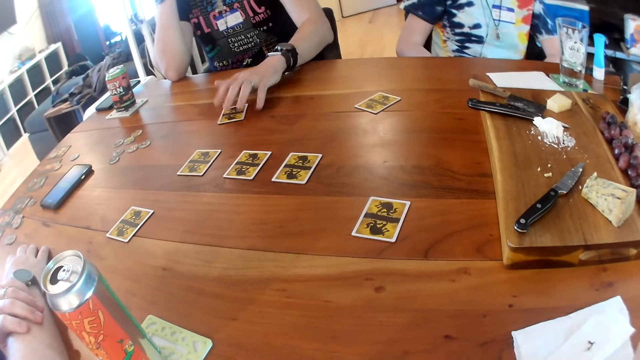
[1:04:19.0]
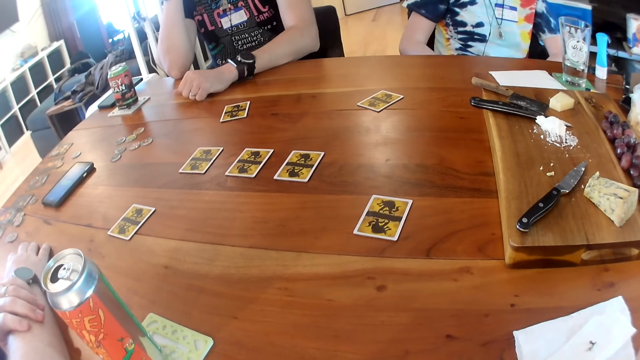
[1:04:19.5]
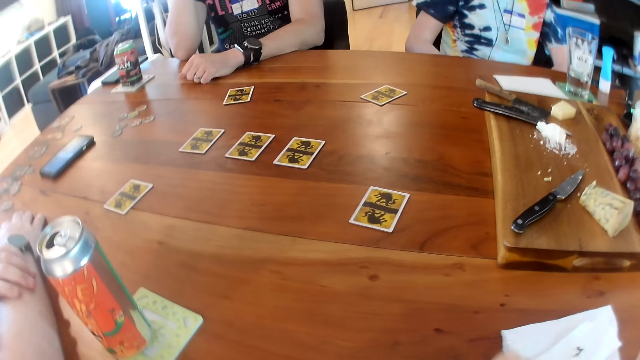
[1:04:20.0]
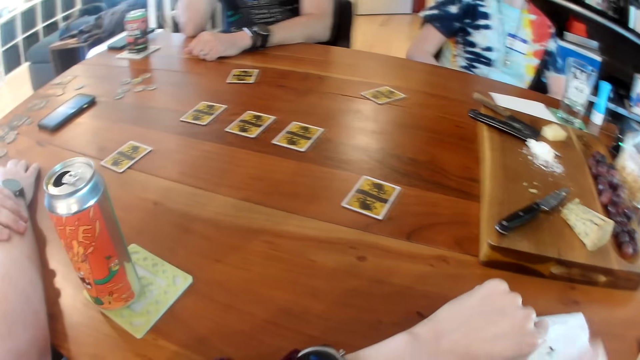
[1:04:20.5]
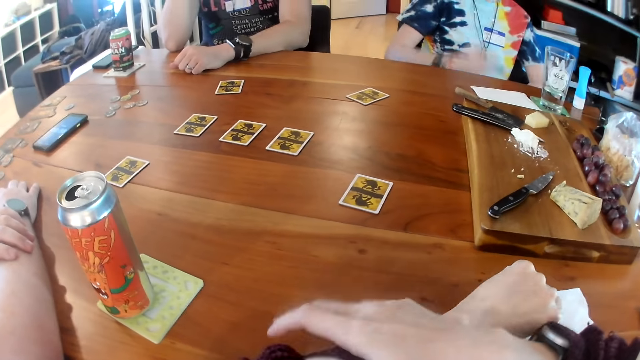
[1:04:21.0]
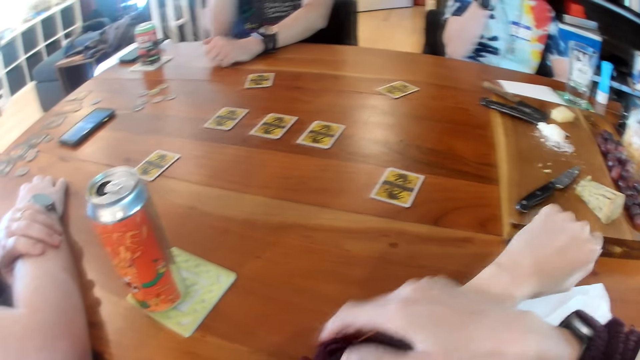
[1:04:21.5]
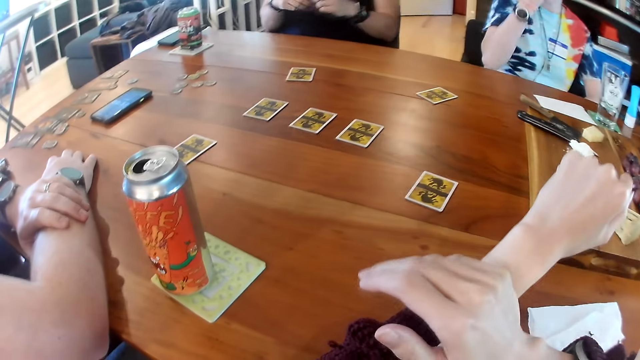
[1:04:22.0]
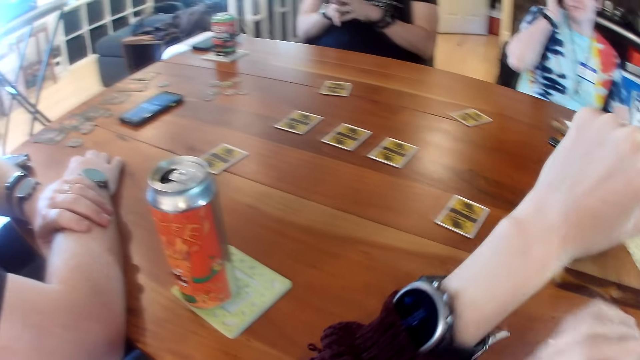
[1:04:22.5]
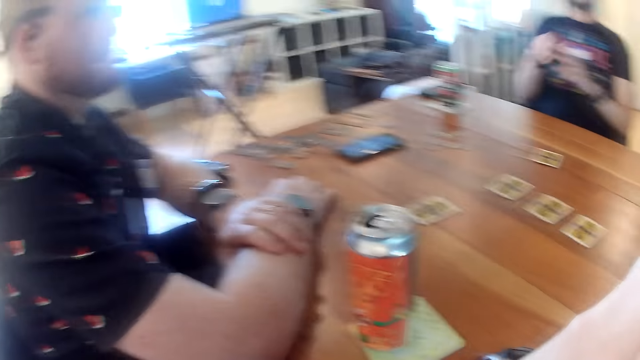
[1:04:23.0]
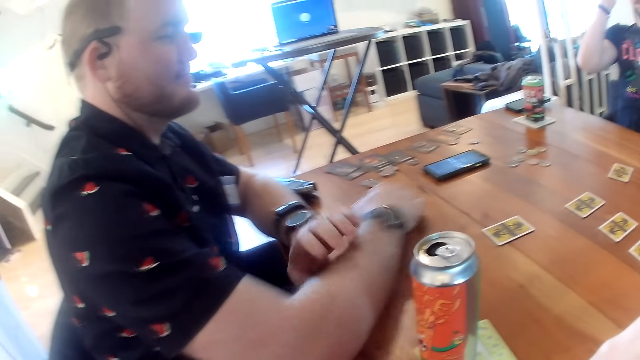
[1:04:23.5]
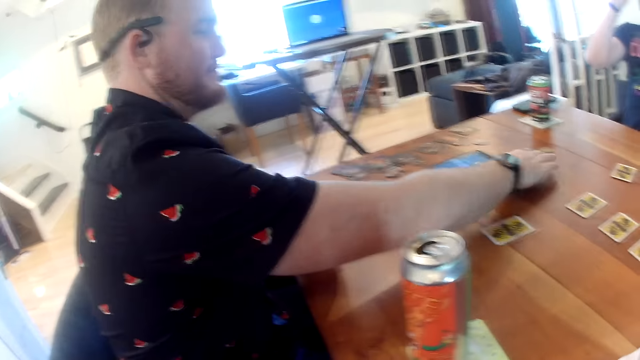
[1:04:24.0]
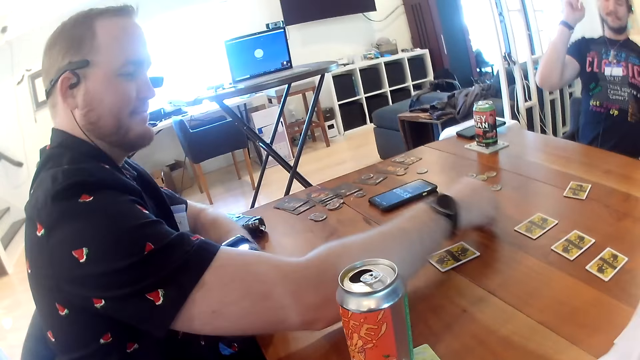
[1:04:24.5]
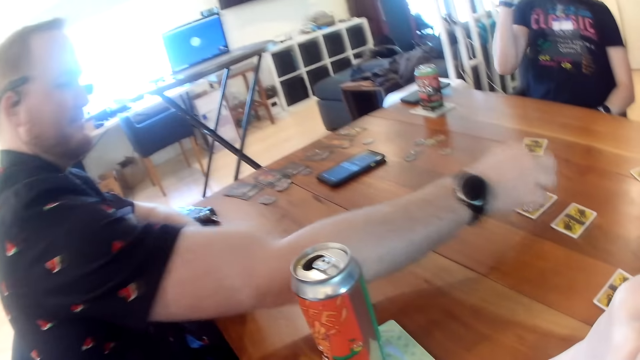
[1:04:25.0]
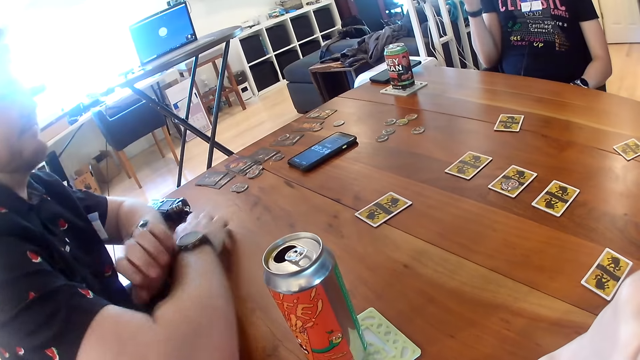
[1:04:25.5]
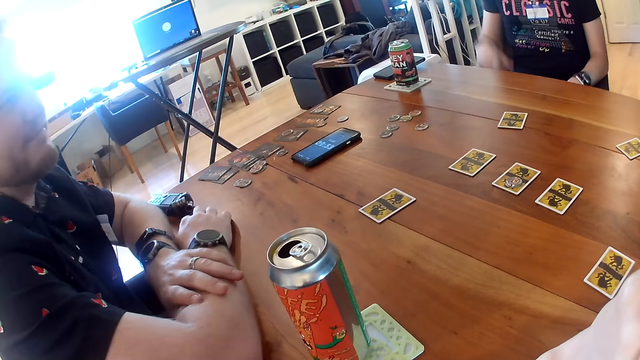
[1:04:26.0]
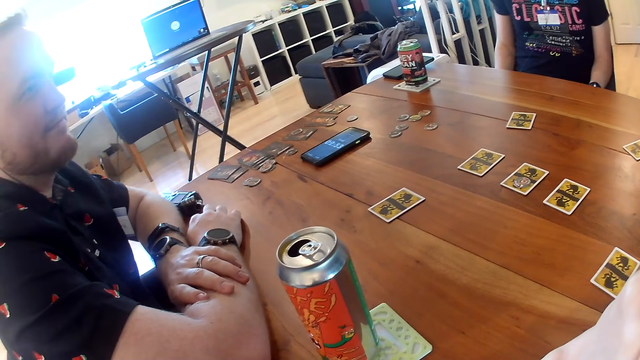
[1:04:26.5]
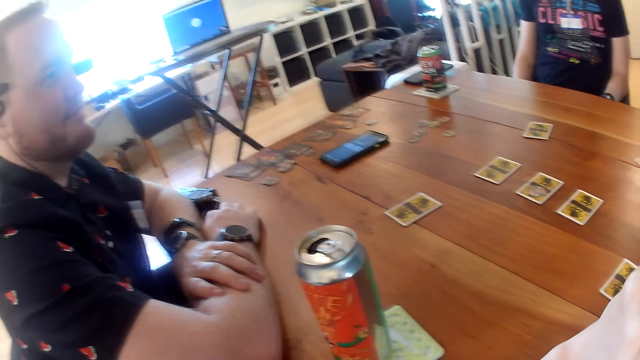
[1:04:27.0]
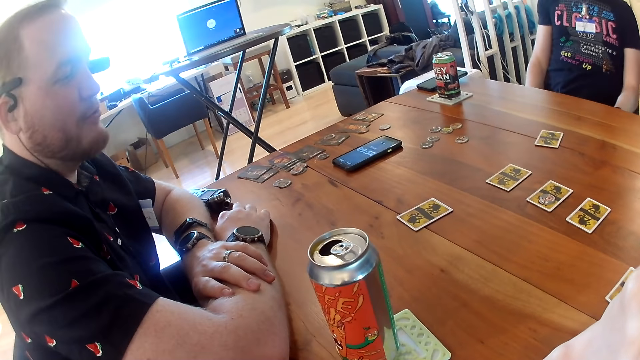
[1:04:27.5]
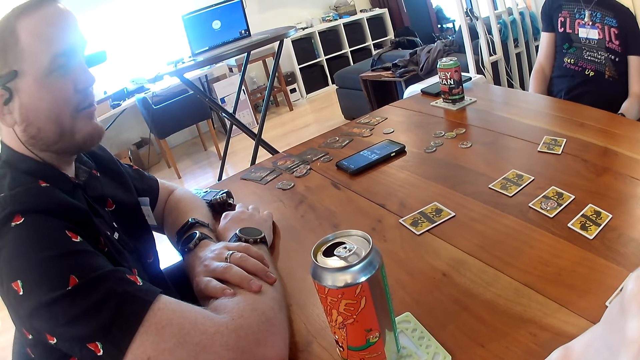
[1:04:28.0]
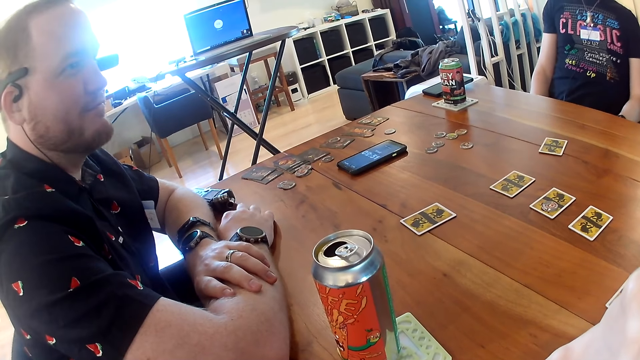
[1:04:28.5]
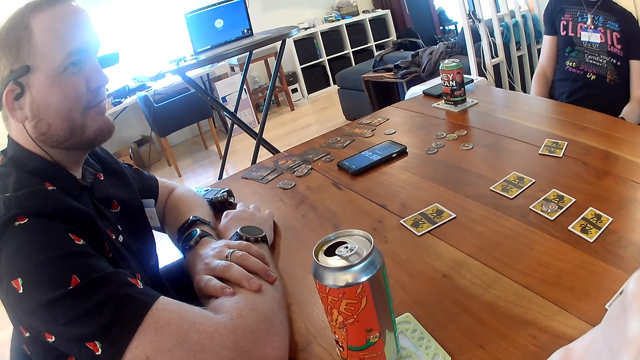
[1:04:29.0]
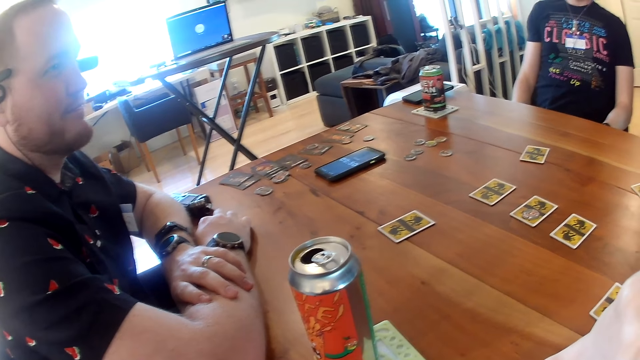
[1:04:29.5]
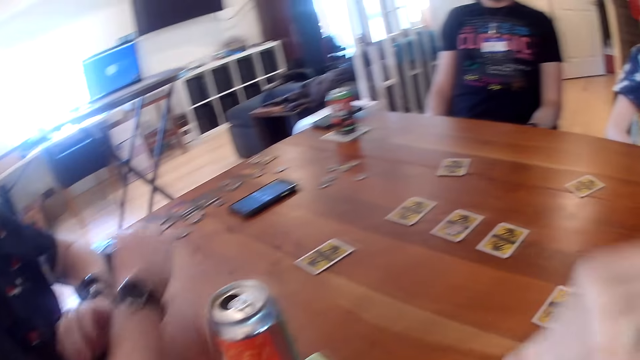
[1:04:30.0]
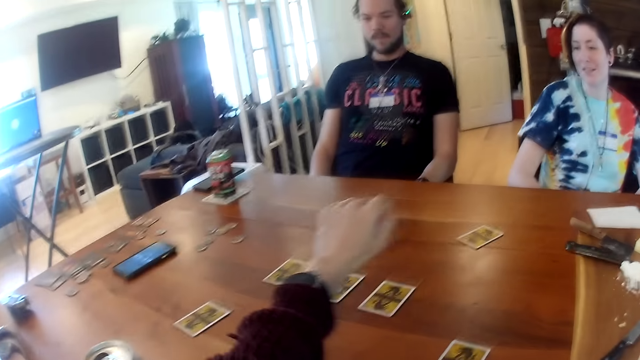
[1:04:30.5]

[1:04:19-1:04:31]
The camera wearer looks at the cards on the table. They interact with a man. They look at the man. The man picks a token or coin from the table with his right hand. He drops the token on the card on the table with his right hand. The camera wearer looks at the man. The man converses with the camera wearer.

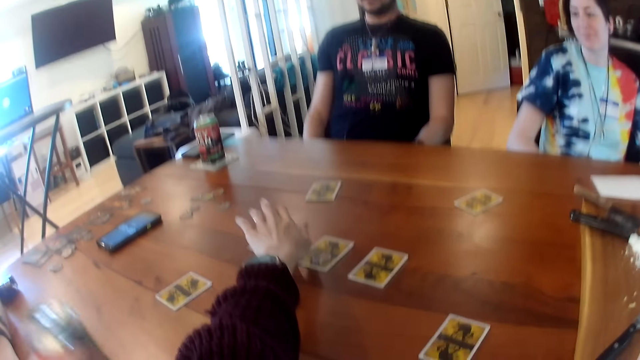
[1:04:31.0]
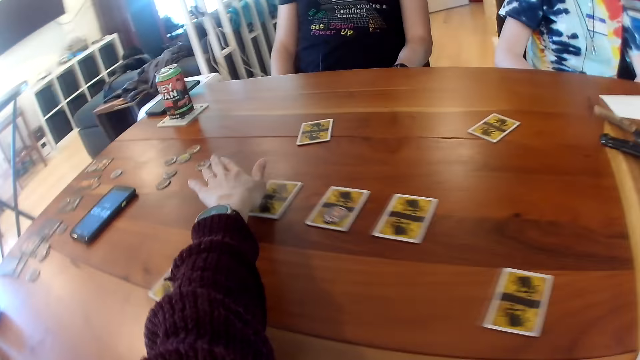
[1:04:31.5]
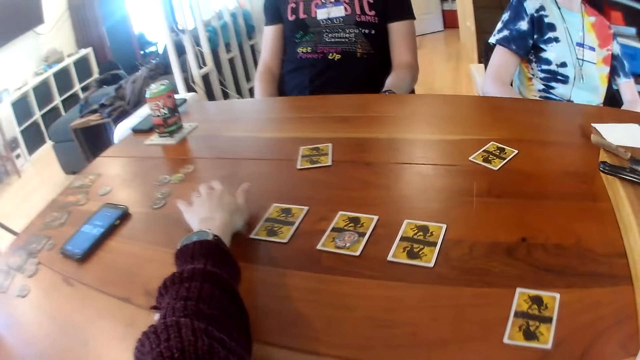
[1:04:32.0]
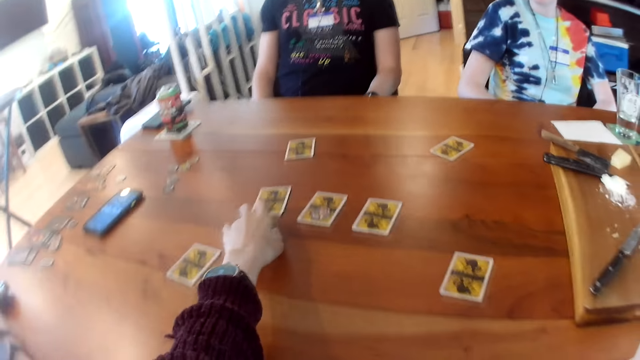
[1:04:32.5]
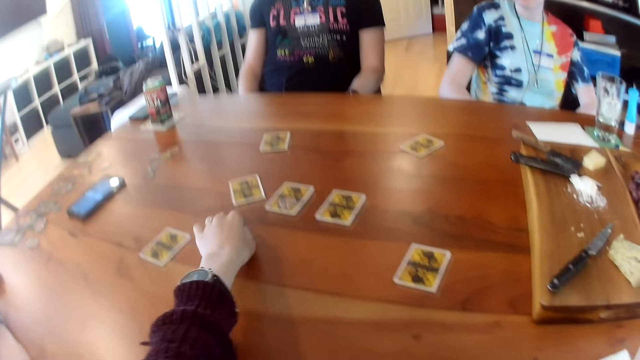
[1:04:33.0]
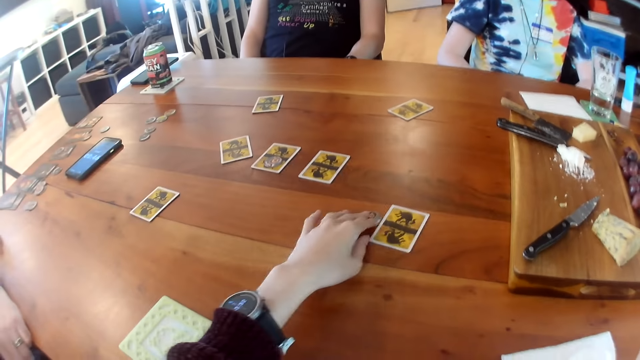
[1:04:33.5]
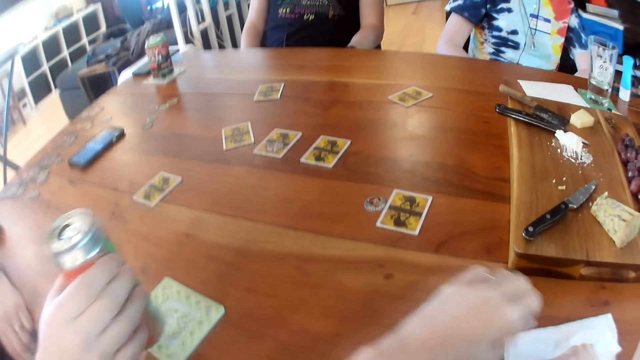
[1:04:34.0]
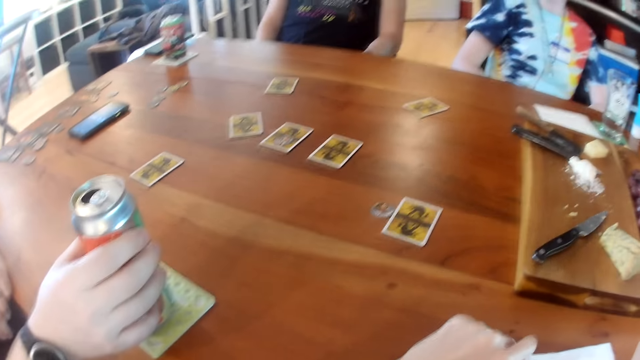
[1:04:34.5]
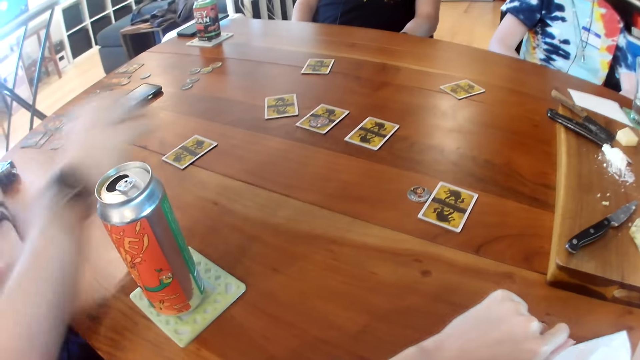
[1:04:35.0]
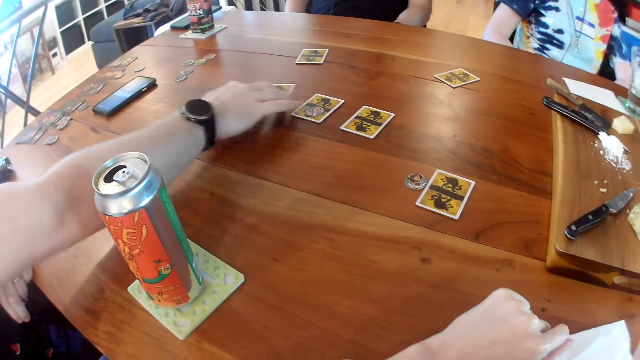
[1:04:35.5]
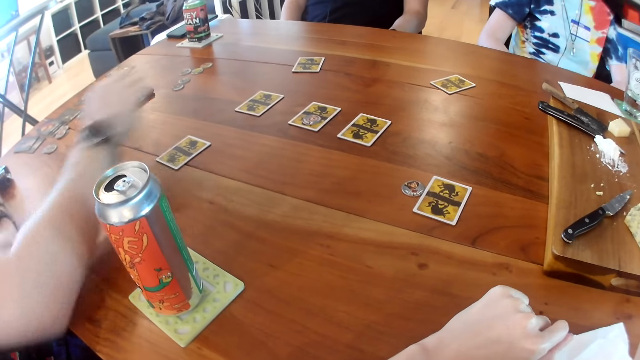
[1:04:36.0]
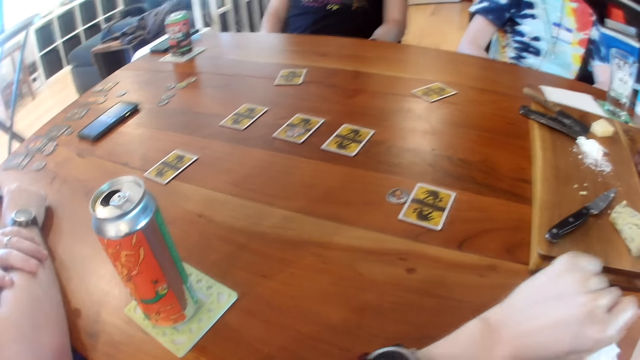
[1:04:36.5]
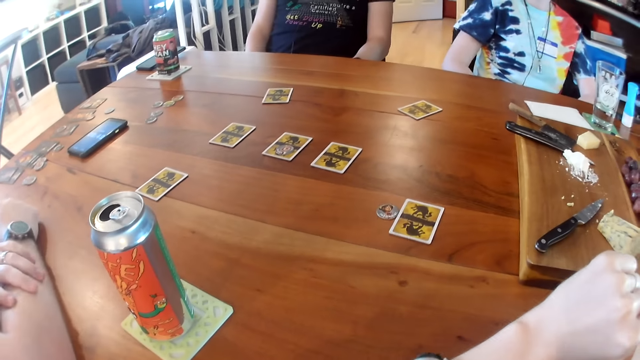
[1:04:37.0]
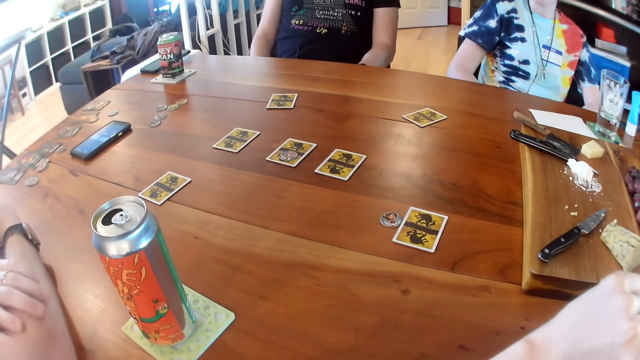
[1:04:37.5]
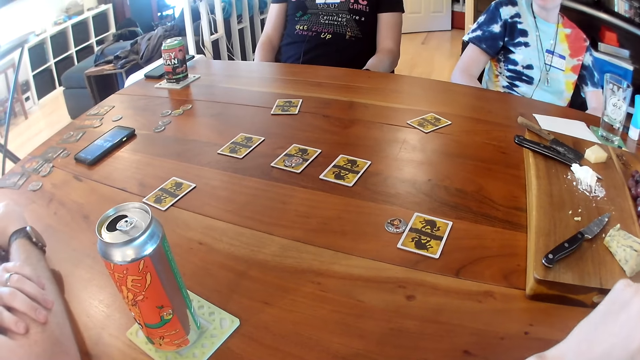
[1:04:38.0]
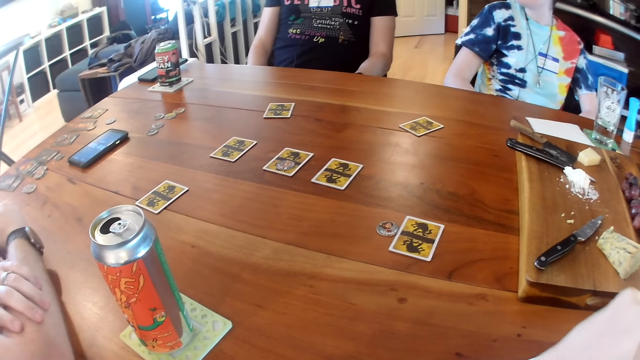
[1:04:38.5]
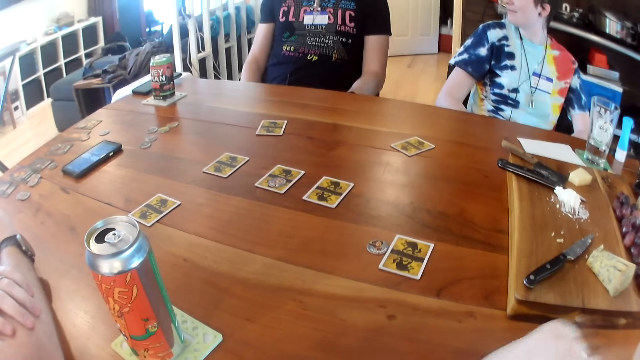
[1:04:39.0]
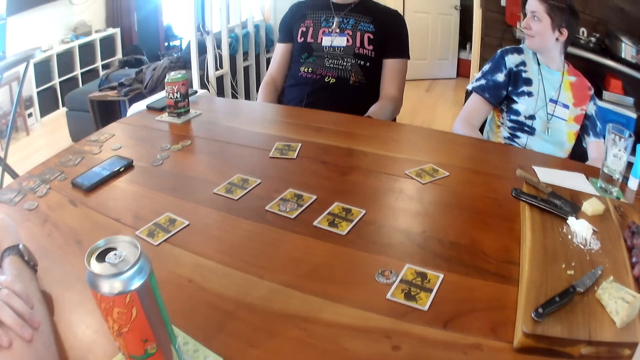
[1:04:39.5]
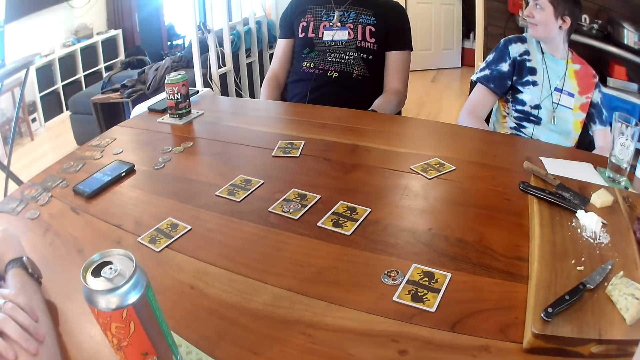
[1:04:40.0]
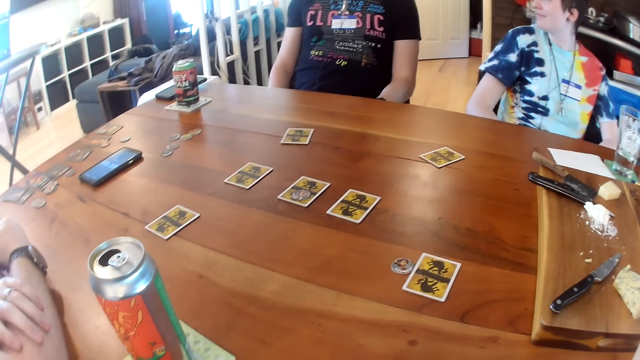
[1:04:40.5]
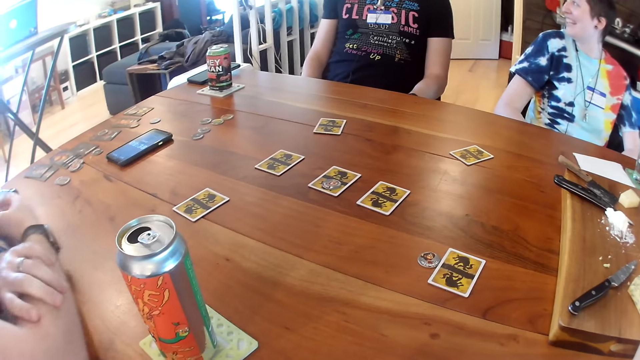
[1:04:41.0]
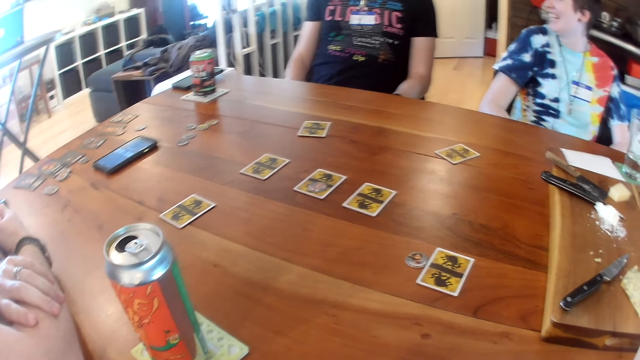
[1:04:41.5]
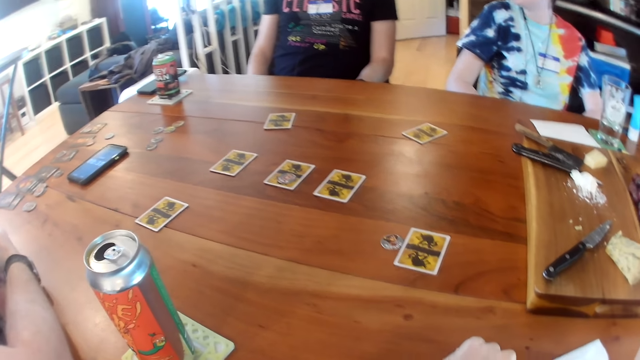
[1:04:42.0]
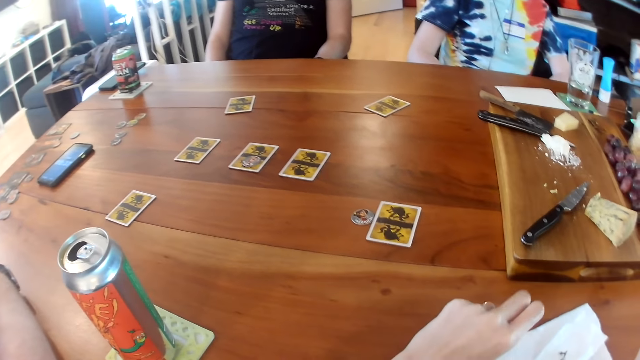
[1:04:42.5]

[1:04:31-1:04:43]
A man takes a can of drink from the table with his right hand. The camera wearer picks the coin on the table. She moves a token on the table with her left hand. She puts the coin on the table. The man places the can of drink on the table with his right hand. The camera wearer converses with the man. The man adjusts a card in the center of the table with his right hand. He picks the cards on the table. The camera wearer looks at the watch. She converses with the man and two other men. She looks at the cards on the table. Another man interacts with a woman and the first man.
